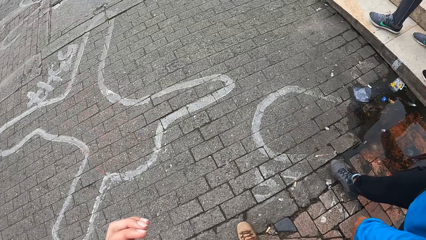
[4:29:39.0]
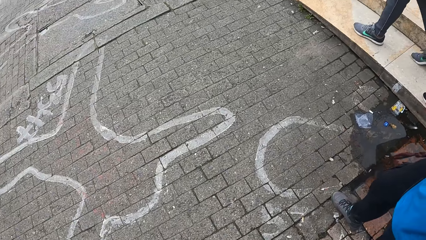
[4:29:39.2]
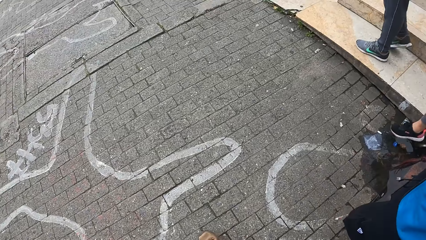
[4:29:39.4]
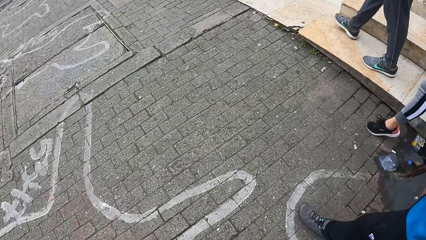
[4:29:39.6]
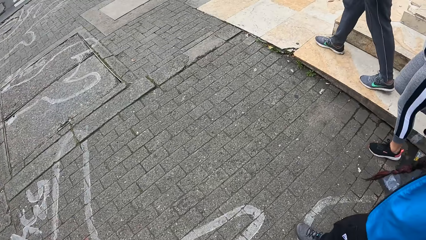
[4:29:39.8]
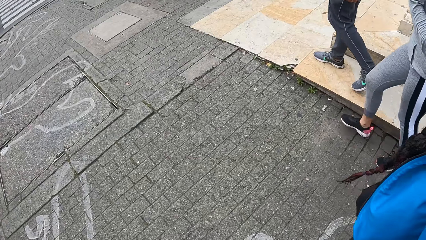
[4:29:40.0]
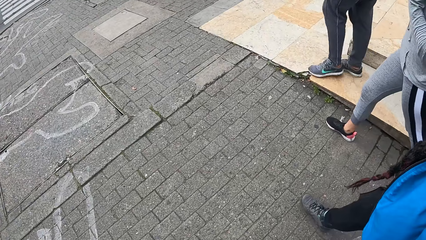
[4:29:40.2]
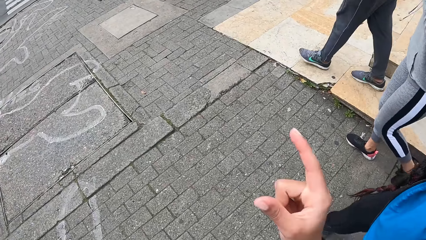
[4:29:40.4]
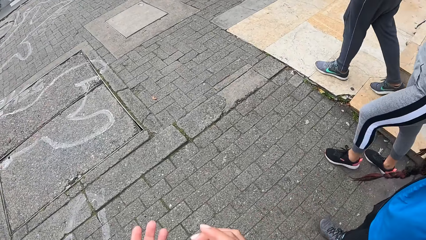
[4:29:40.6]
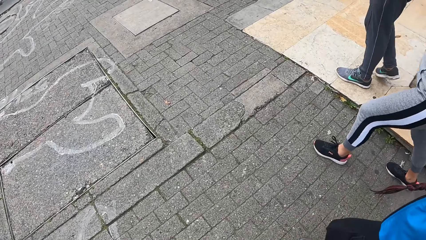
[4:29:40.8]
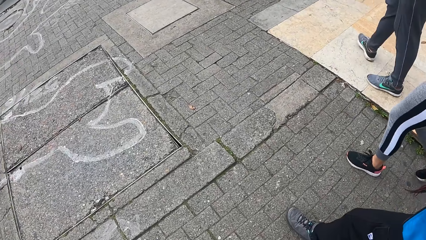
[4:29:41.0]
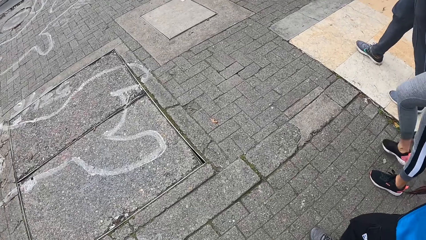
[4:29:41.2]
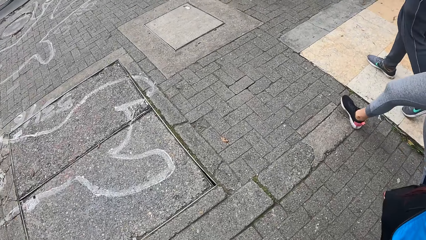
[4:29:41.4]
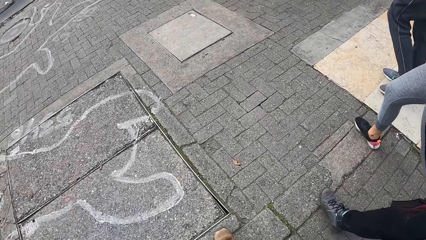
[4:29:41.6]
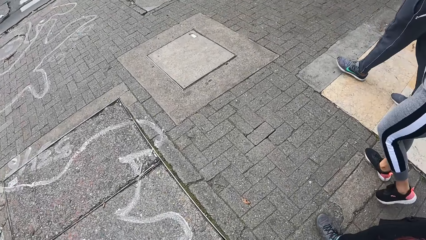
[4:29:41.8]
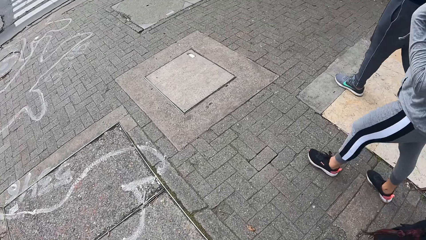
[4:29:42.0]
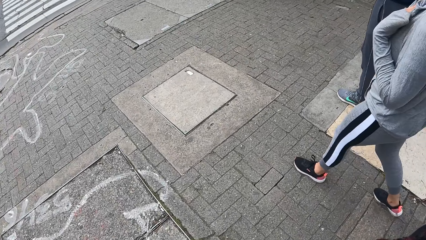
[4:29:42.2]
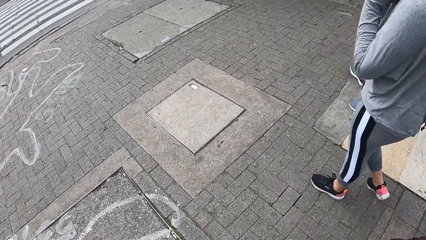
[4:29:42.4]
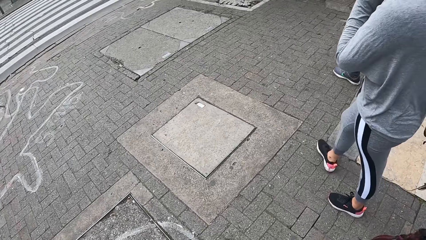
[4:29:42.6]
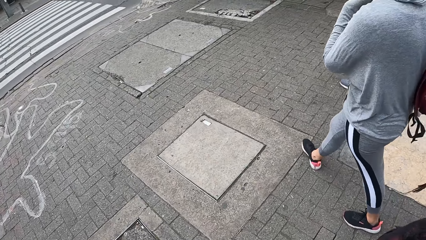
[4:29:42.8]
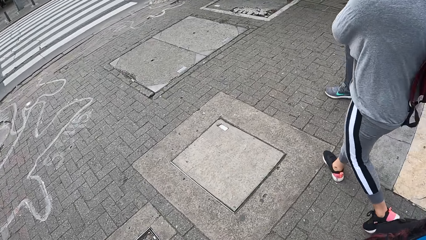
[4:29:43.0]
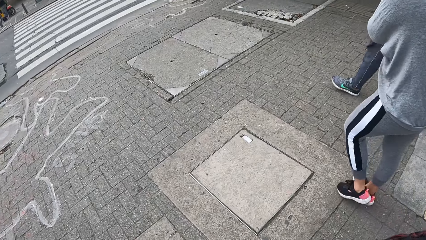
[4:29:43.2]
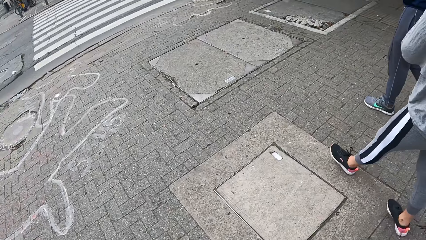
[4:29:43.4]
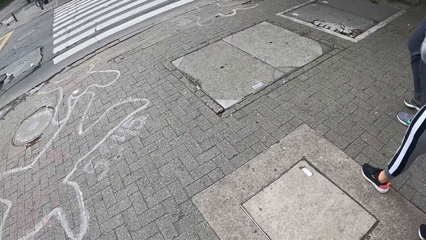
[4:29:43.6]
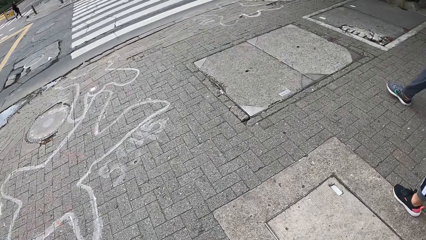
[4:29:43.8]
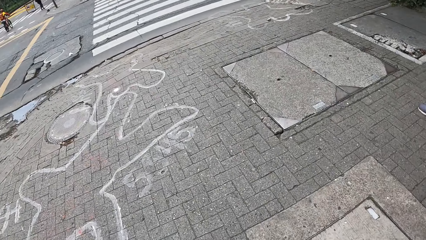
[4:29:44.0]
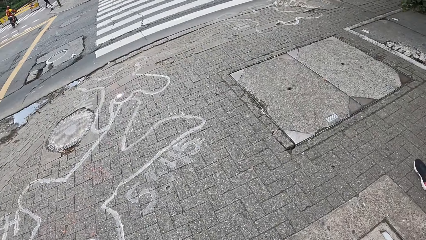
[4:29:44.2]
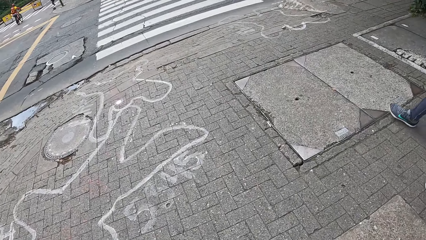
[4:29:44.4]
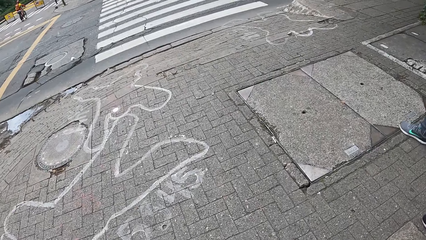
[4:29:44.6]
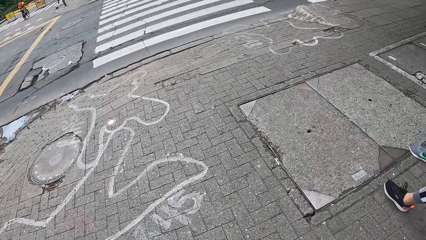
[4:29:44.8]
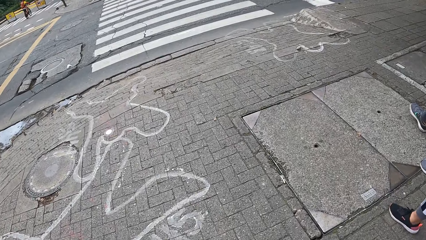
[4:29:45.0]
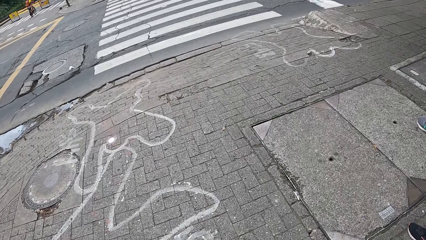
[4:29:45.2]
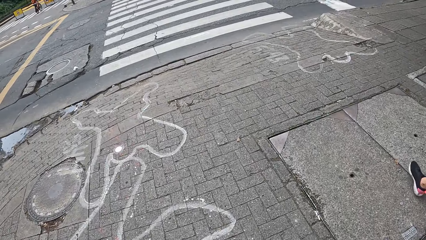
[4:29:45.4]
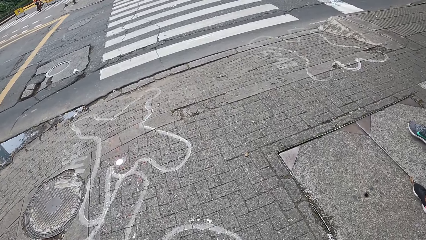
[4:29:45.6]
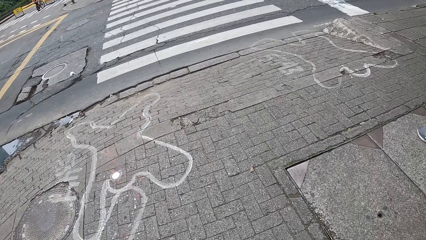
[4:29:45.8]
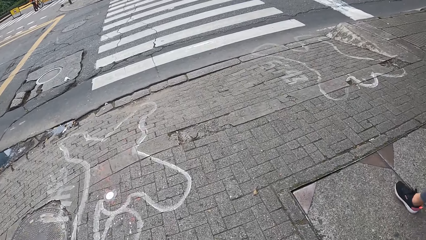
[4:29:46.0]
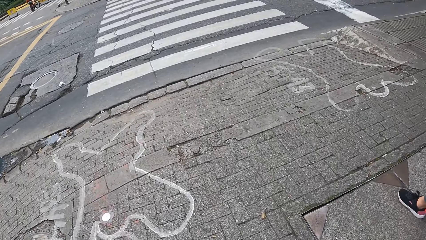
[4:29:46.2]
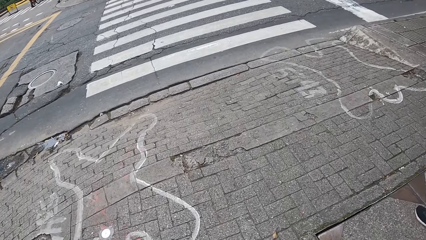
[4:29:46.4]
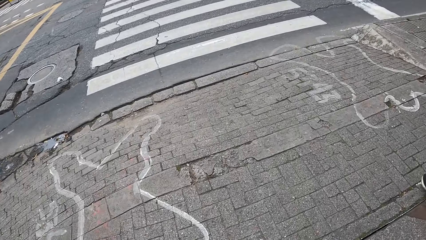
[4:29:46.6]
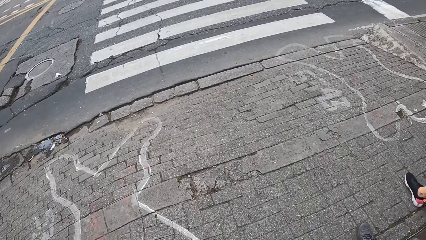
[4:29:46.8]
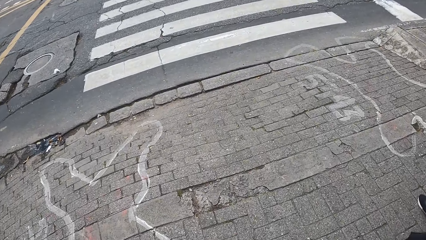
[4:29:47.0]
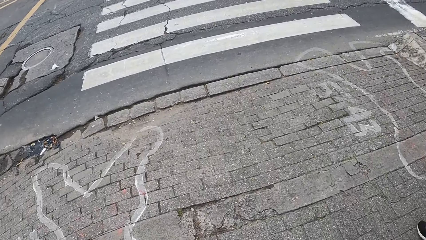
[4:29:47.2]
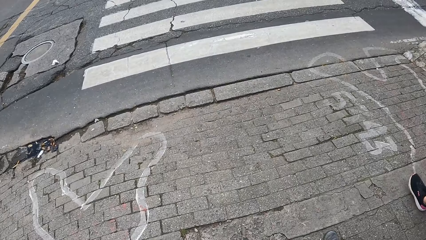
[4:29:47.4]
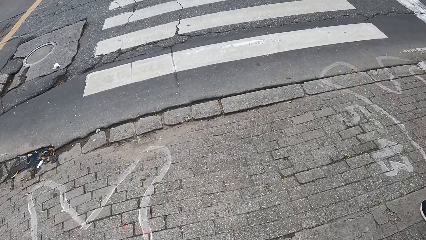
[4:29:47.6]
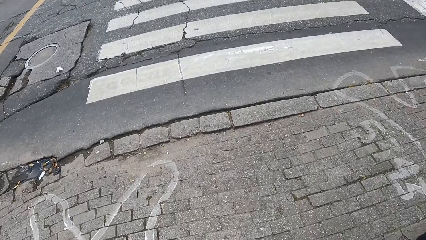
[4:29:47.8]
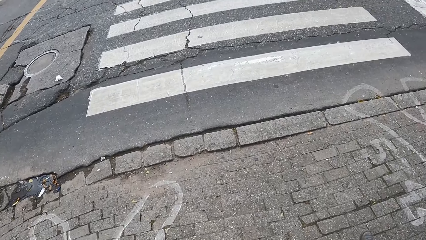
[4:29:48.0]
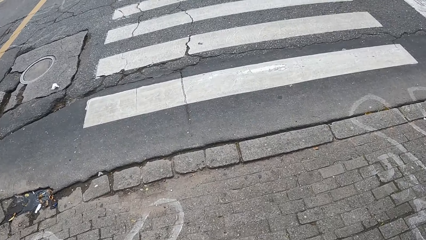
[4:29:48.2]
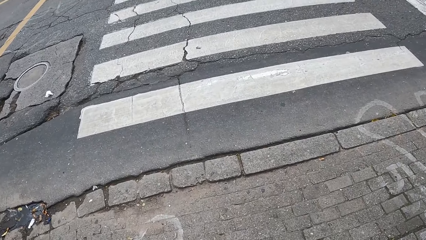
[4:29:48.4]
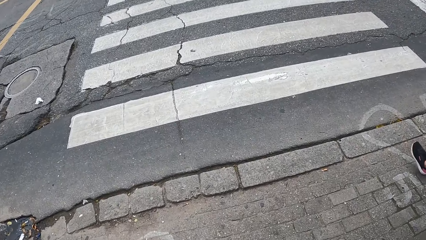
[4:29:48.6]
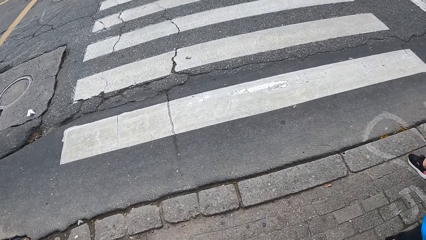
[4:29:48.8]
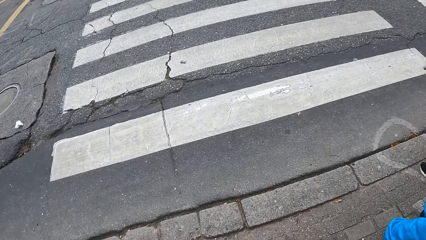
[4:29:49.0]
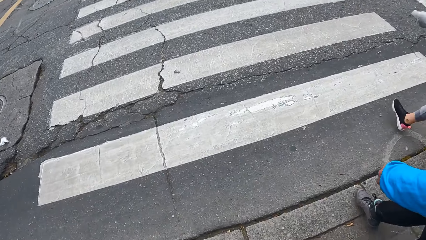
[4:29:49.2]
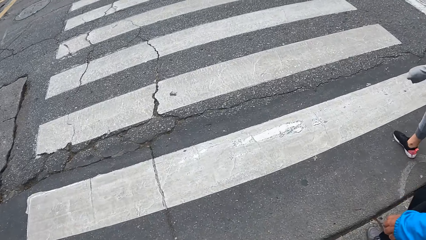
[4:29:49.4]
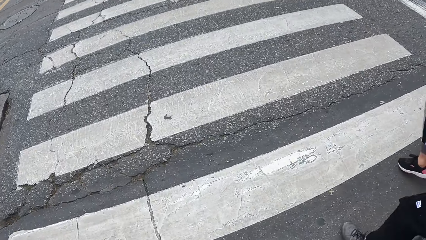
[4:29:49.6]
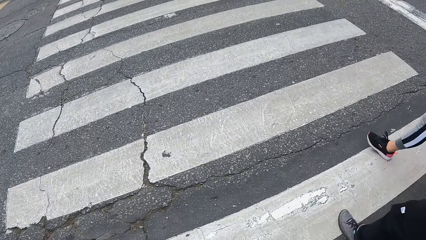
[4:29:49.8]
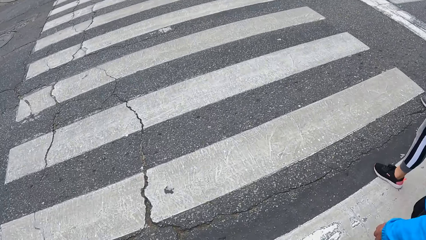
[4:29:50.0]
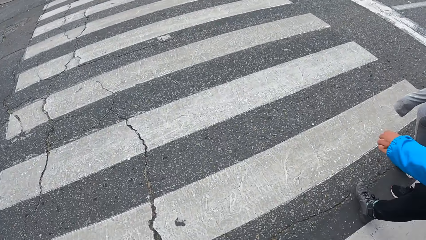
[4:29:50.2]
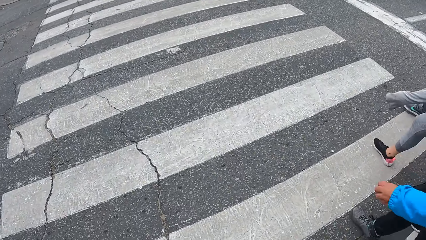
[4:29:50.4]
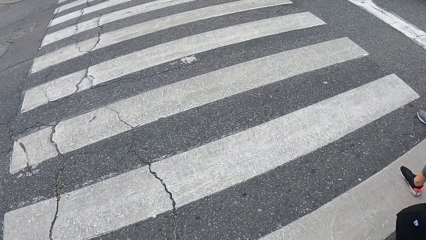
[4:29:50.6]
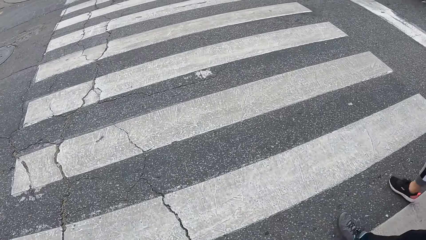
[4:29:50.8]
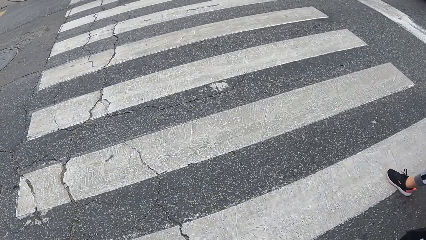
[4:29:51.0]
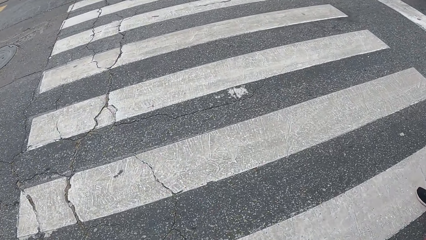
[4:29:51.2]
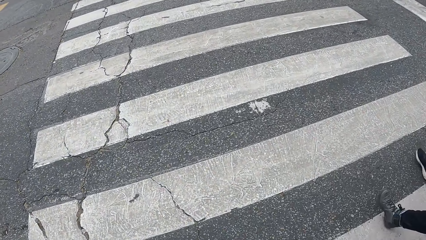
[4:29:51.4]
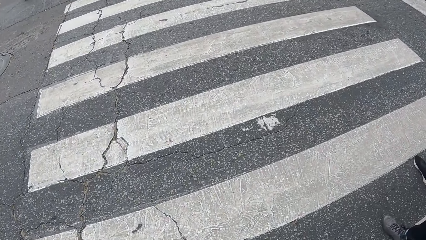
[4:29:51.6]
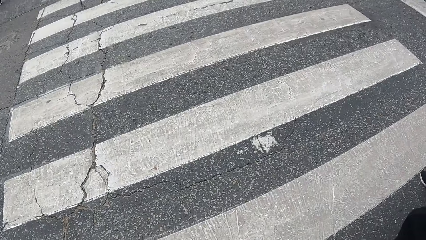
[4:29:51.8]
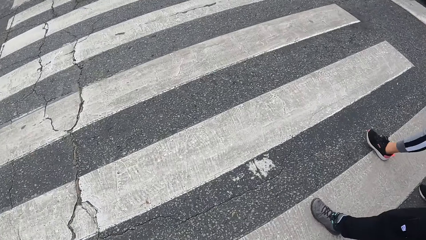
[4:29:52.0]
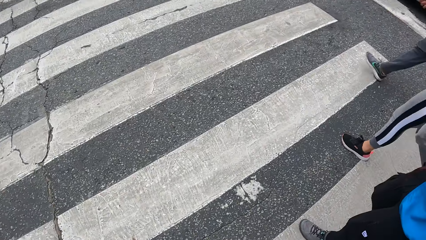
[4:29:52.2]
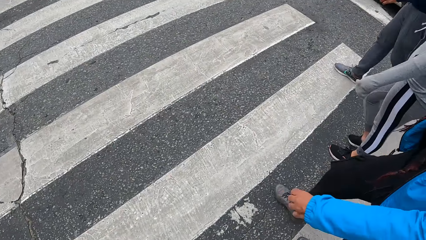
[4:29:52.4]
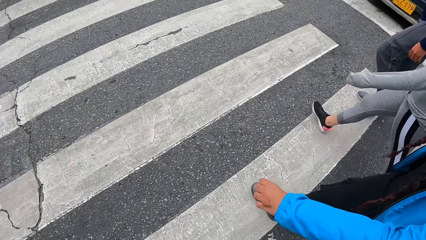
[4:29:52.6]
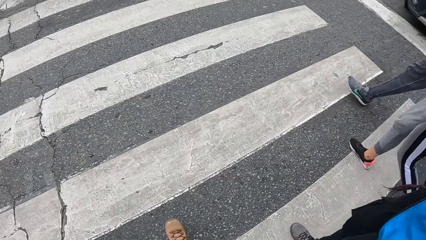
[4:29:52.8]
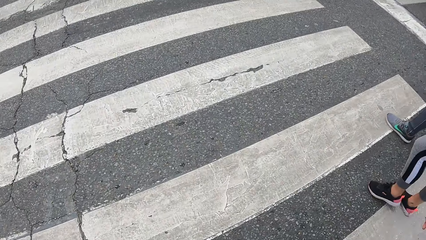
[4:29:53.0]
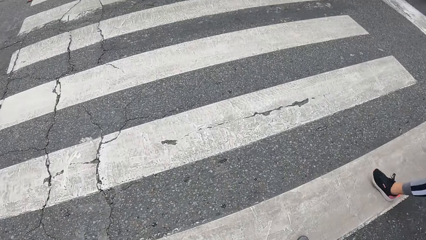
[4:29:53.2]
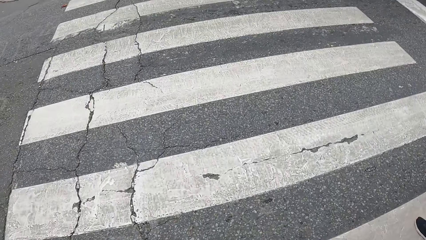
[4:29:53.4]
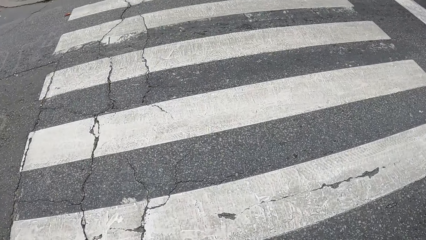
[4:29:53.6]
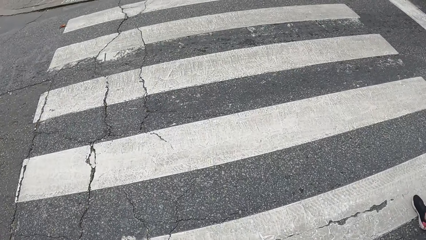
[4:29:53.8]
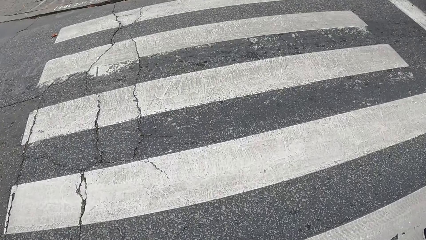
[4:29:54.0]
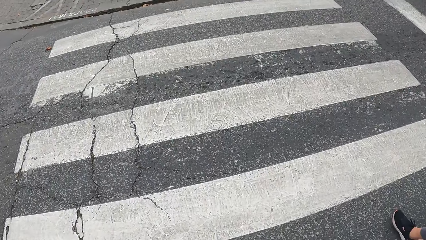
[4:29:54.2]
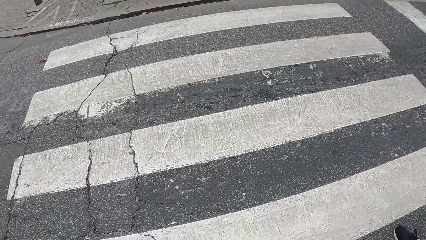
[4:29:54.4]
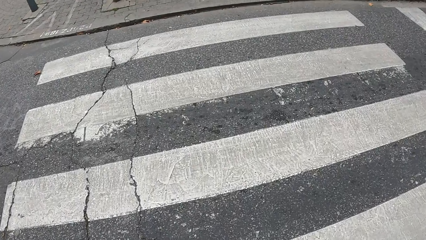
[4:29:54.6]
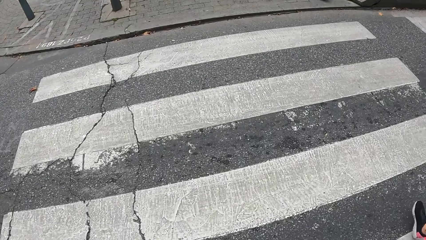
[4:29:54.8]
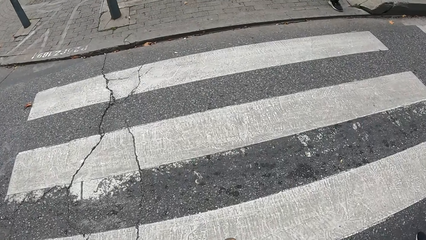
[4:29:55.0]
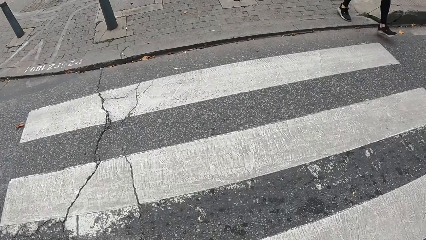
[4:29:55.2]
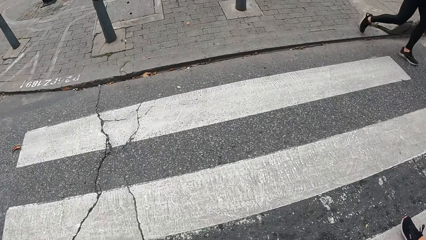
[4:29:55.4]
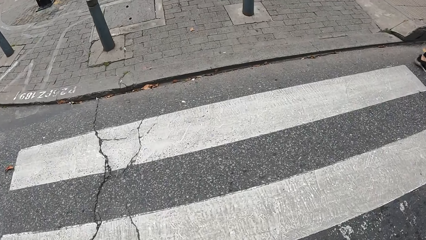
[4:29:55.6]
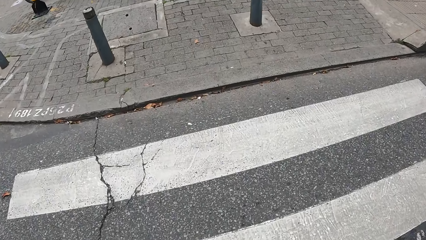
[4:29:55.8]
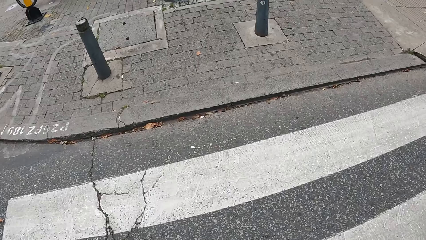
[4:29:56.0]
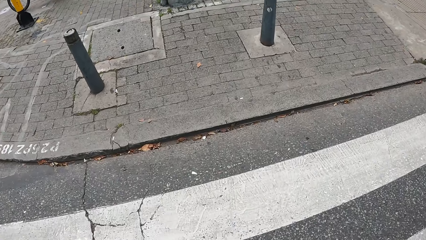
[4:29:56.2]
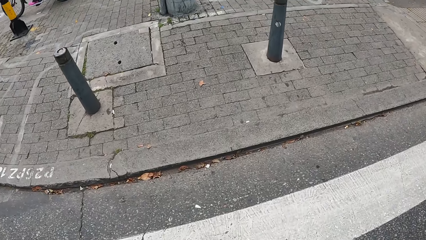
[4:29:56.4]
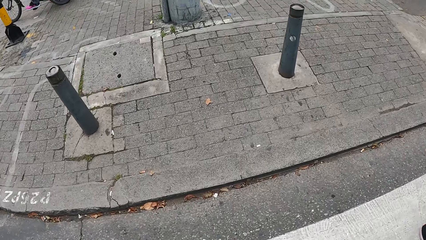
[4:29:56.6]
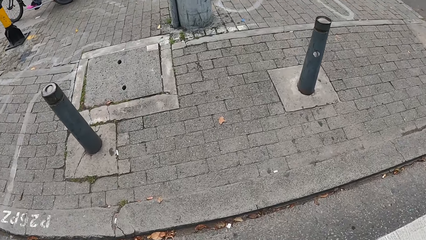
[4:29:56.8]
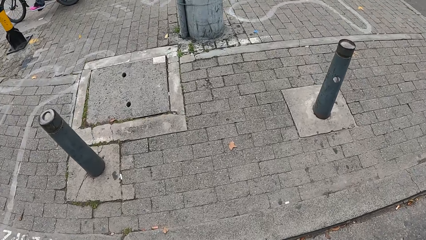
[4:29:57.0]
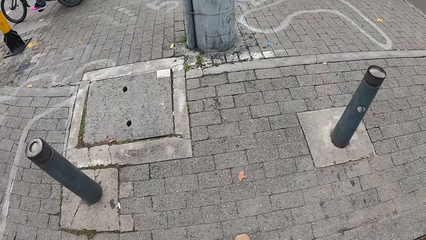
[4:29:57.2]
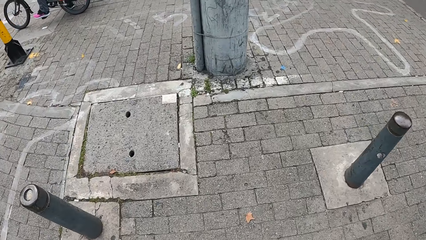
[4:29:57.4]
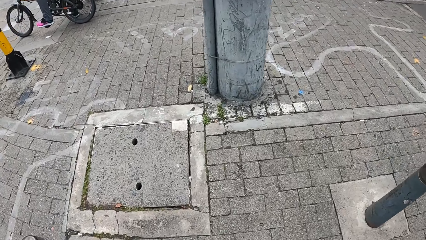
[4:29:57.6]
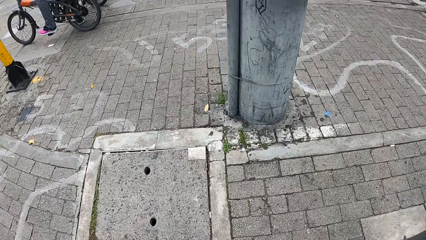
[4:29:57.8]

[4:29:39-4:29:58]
The camera wearer interacts with a lady. She walks on the street. She crosses a road with a woman, a second woman, a third woman and a fourth woman.
